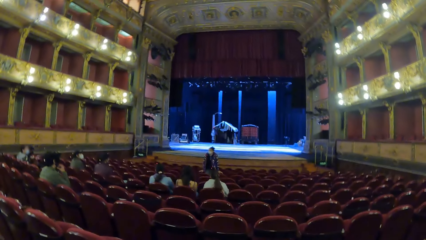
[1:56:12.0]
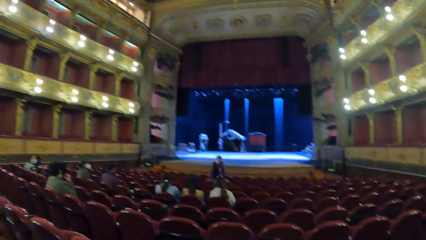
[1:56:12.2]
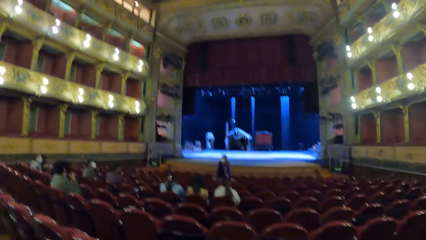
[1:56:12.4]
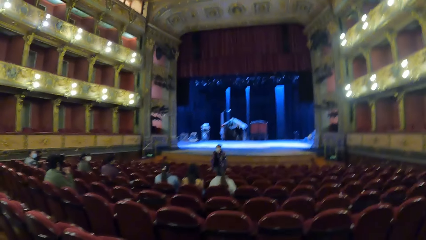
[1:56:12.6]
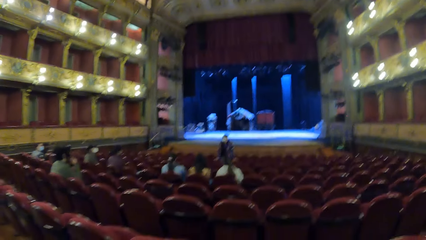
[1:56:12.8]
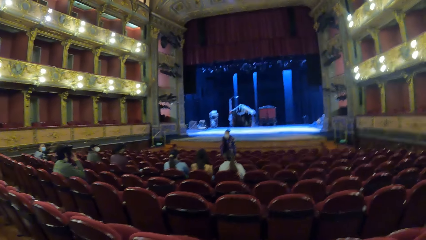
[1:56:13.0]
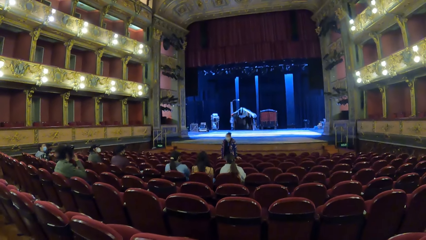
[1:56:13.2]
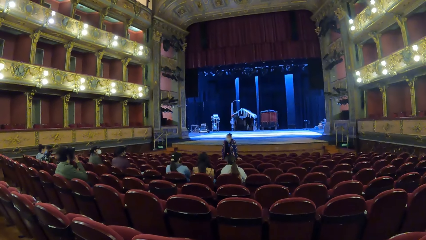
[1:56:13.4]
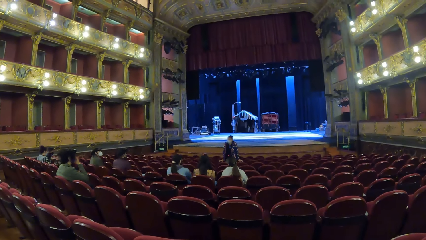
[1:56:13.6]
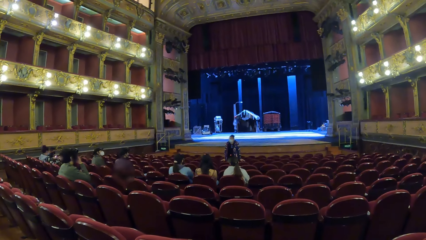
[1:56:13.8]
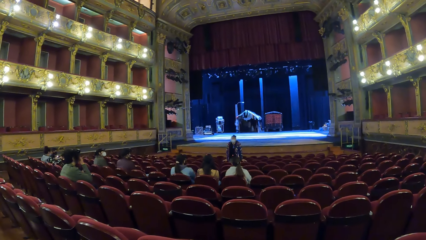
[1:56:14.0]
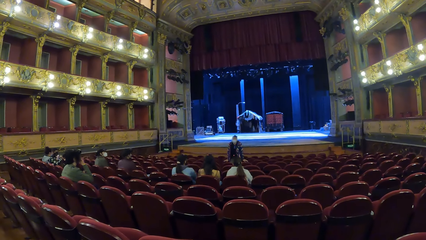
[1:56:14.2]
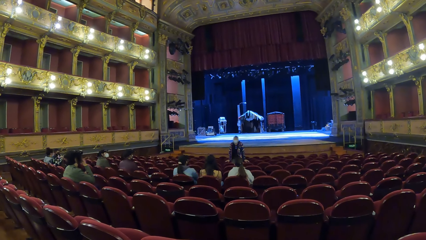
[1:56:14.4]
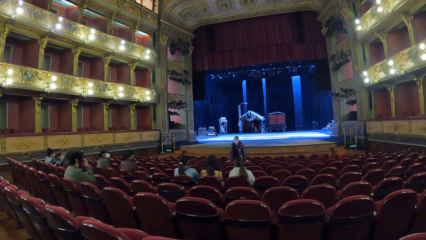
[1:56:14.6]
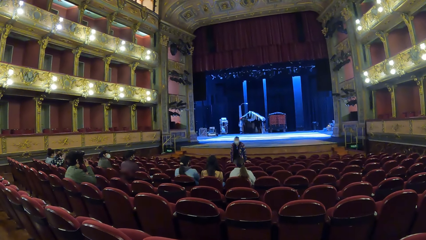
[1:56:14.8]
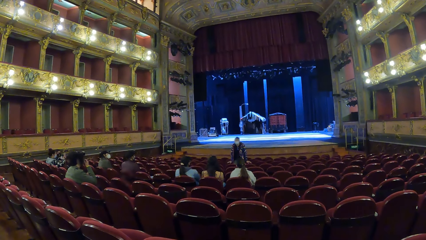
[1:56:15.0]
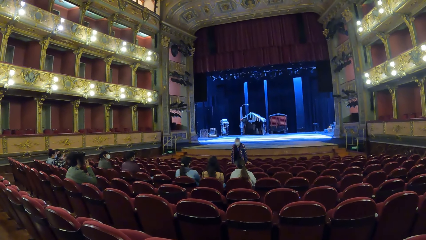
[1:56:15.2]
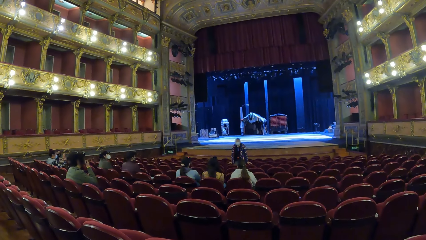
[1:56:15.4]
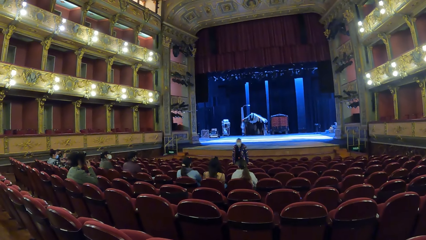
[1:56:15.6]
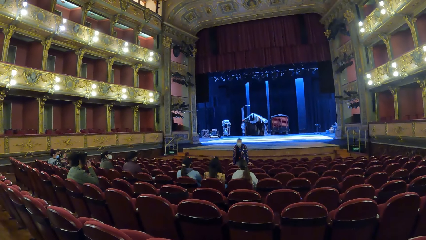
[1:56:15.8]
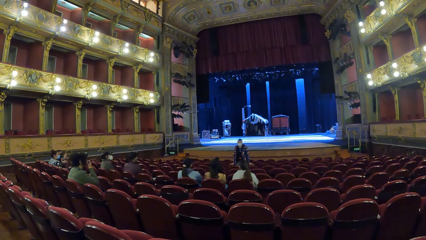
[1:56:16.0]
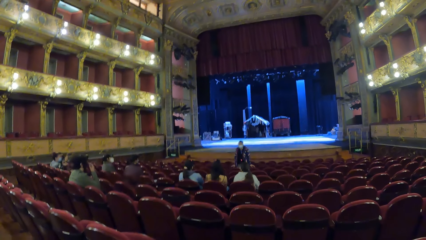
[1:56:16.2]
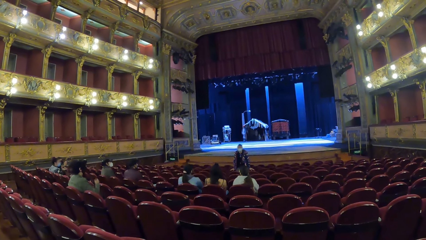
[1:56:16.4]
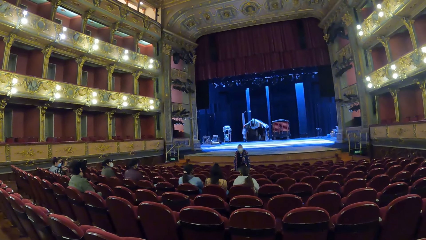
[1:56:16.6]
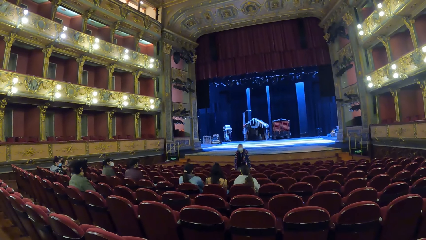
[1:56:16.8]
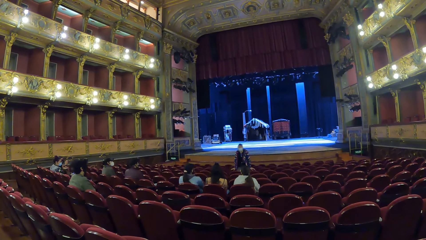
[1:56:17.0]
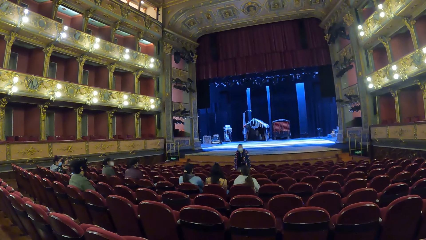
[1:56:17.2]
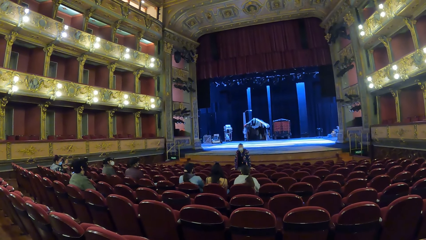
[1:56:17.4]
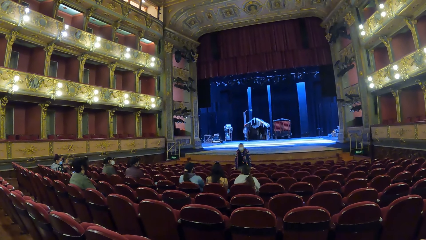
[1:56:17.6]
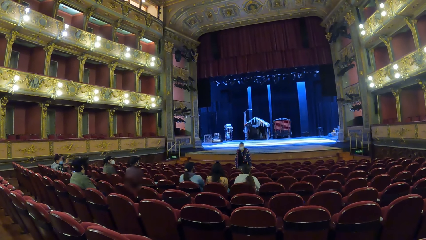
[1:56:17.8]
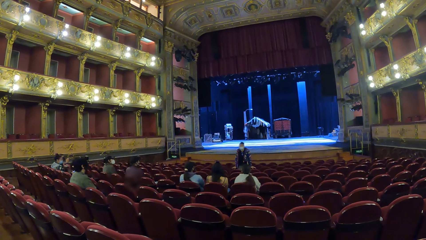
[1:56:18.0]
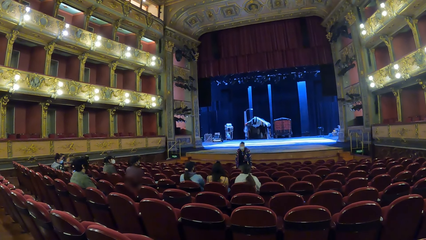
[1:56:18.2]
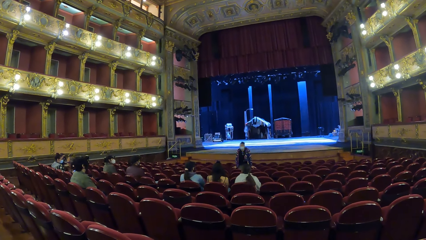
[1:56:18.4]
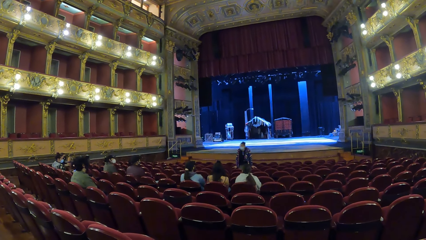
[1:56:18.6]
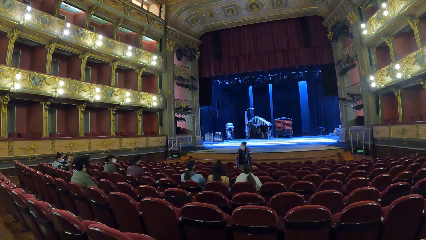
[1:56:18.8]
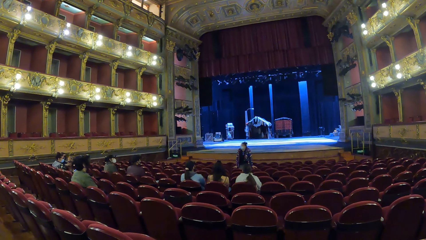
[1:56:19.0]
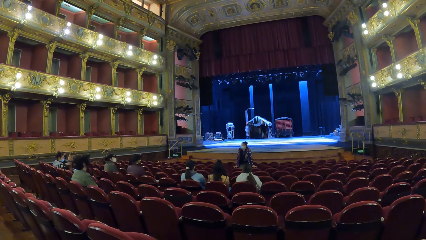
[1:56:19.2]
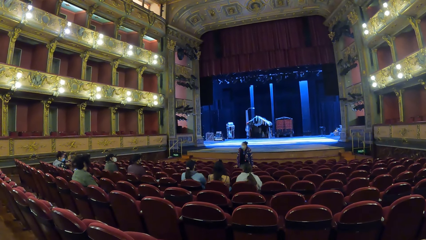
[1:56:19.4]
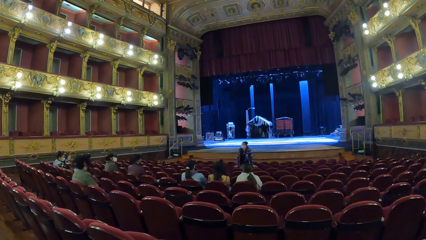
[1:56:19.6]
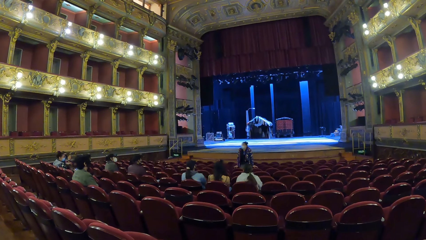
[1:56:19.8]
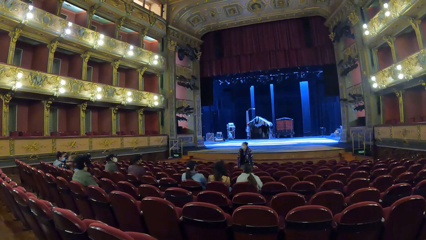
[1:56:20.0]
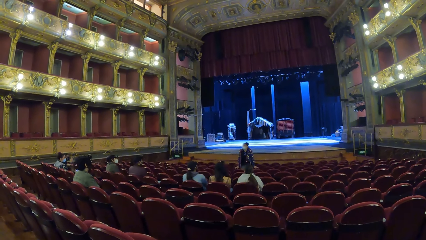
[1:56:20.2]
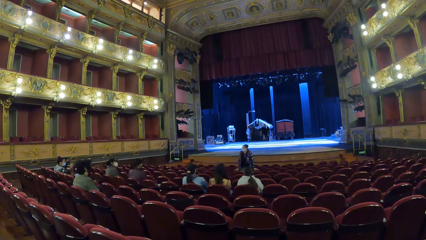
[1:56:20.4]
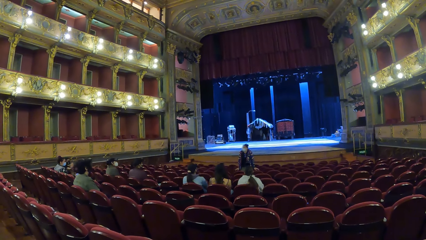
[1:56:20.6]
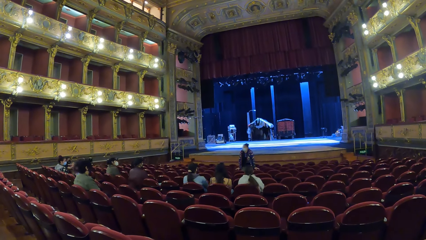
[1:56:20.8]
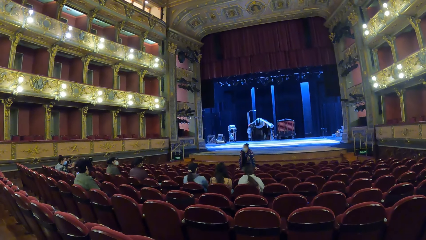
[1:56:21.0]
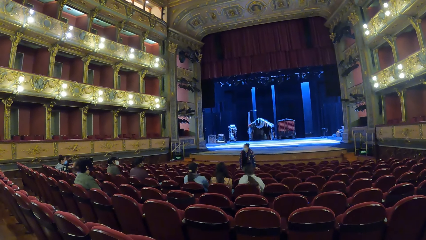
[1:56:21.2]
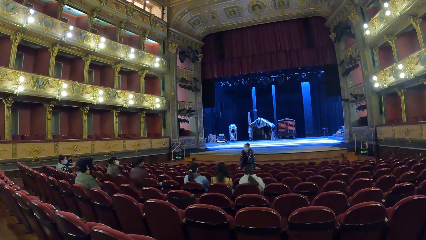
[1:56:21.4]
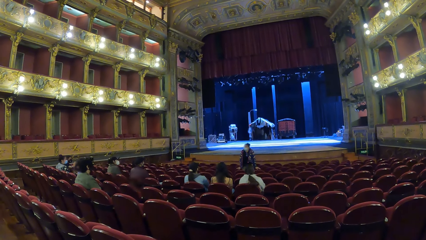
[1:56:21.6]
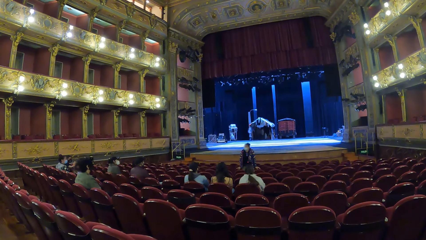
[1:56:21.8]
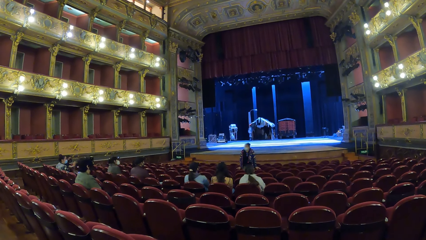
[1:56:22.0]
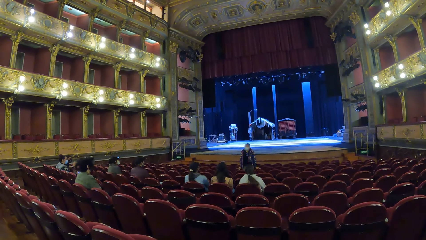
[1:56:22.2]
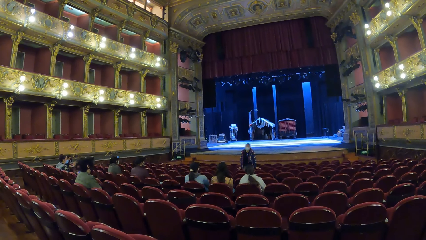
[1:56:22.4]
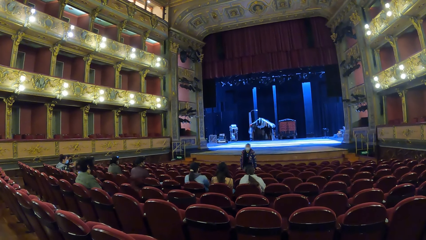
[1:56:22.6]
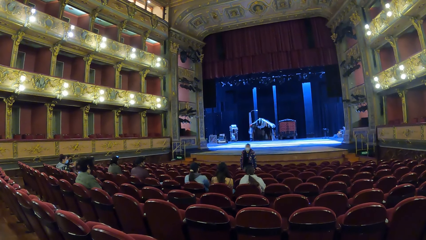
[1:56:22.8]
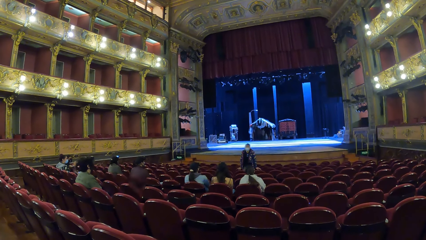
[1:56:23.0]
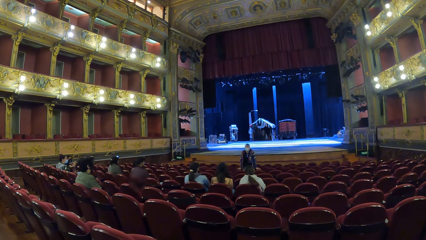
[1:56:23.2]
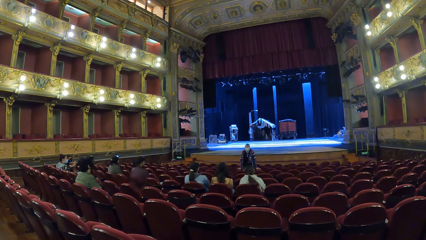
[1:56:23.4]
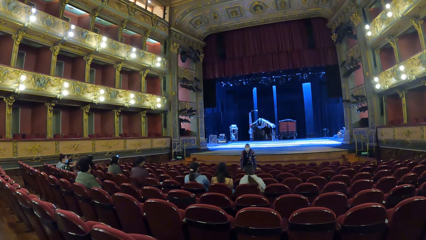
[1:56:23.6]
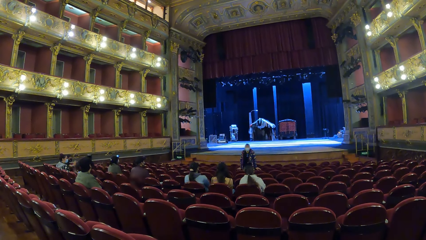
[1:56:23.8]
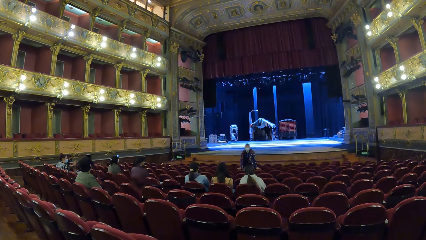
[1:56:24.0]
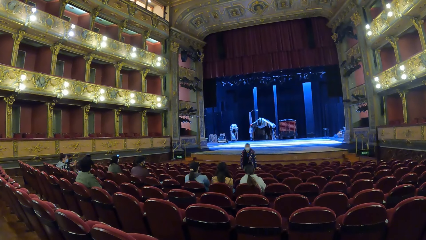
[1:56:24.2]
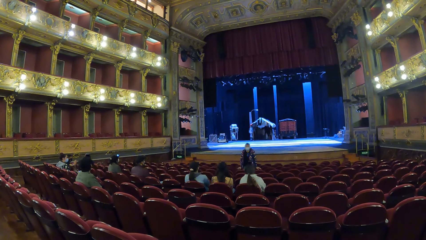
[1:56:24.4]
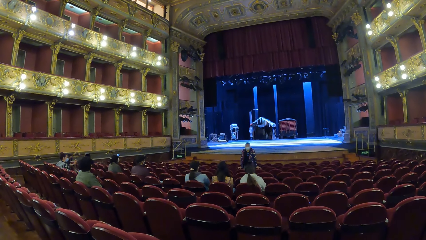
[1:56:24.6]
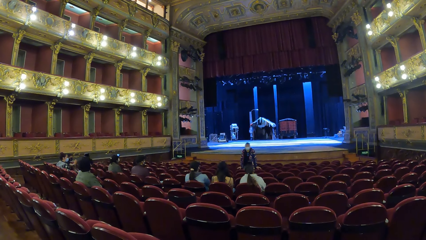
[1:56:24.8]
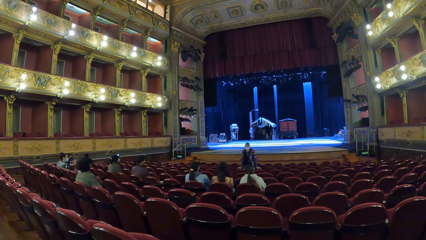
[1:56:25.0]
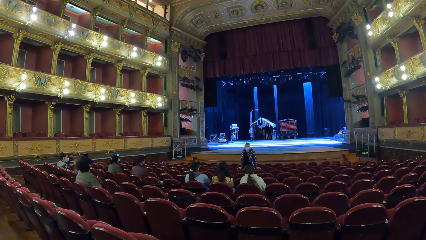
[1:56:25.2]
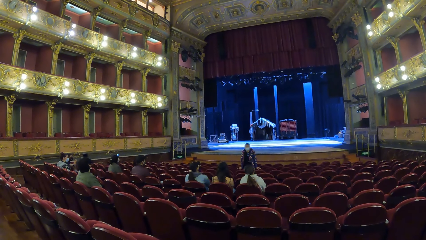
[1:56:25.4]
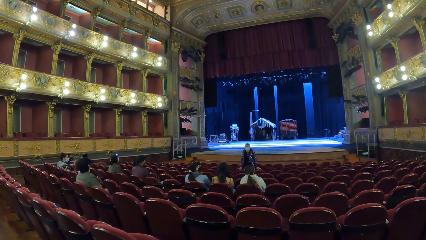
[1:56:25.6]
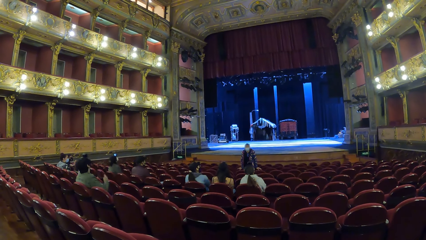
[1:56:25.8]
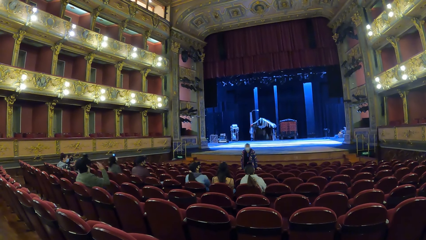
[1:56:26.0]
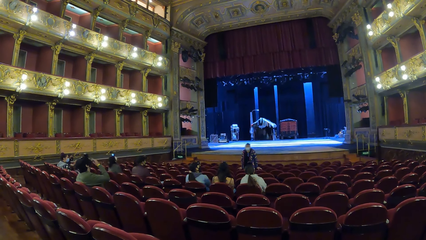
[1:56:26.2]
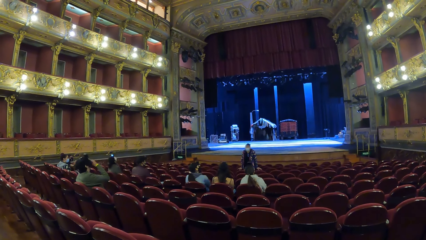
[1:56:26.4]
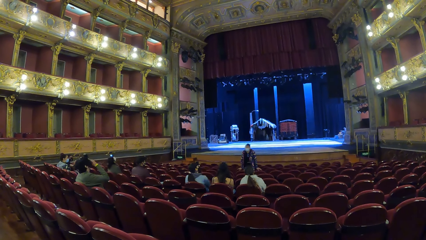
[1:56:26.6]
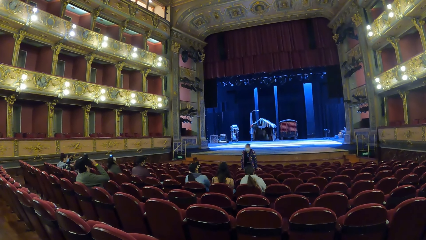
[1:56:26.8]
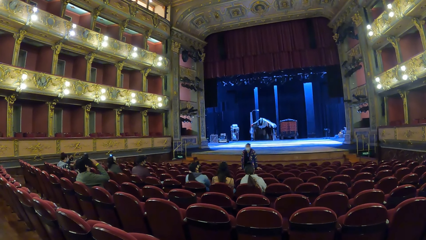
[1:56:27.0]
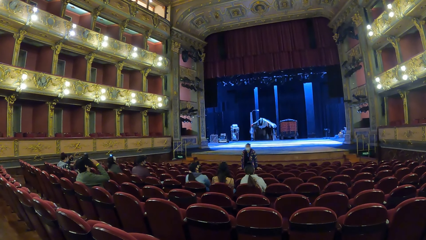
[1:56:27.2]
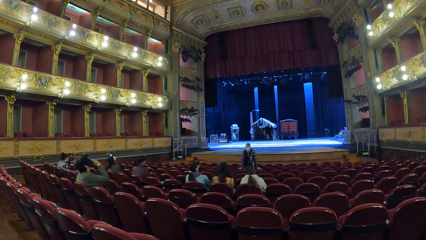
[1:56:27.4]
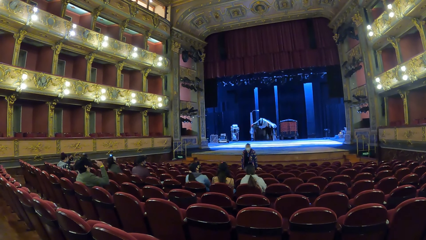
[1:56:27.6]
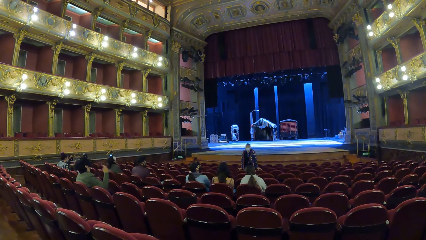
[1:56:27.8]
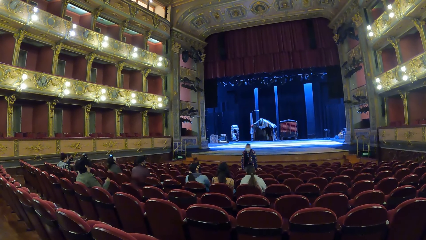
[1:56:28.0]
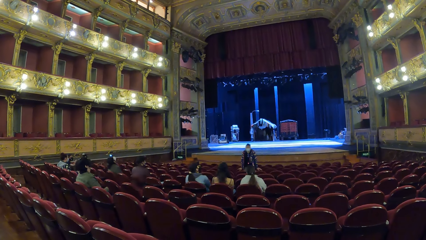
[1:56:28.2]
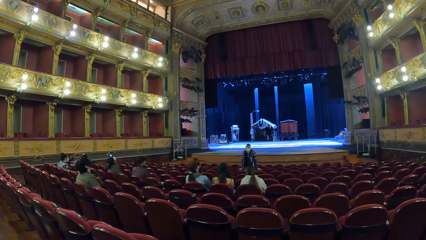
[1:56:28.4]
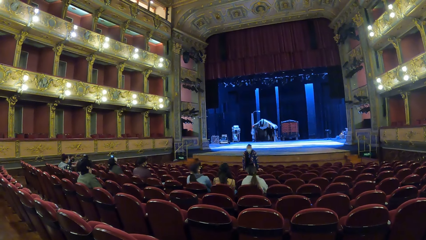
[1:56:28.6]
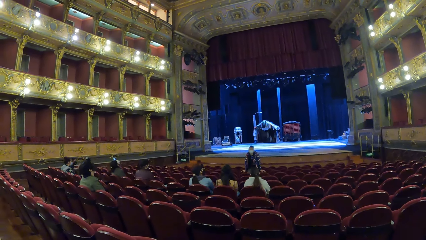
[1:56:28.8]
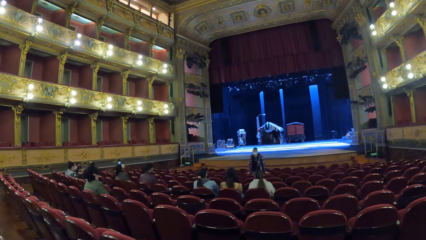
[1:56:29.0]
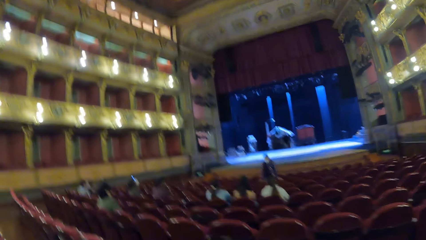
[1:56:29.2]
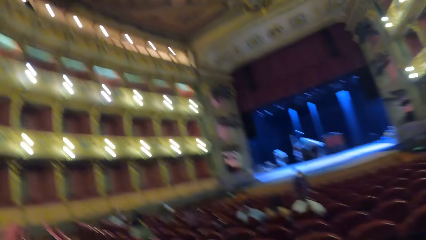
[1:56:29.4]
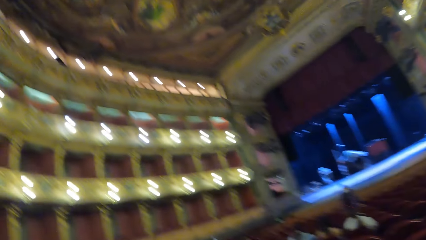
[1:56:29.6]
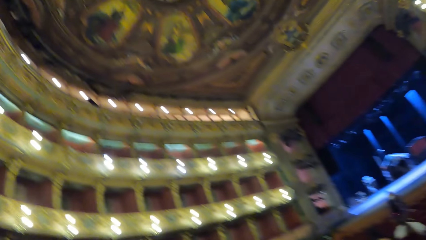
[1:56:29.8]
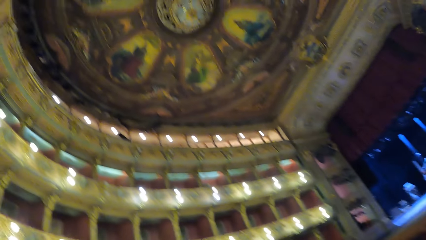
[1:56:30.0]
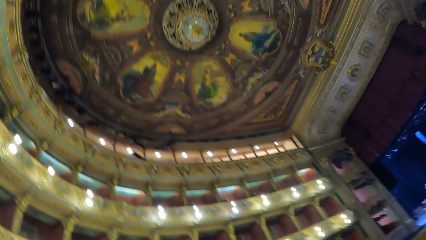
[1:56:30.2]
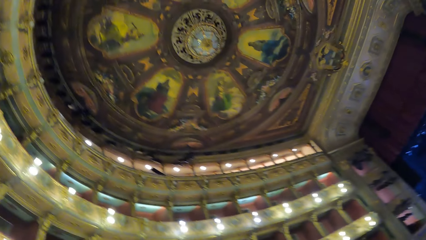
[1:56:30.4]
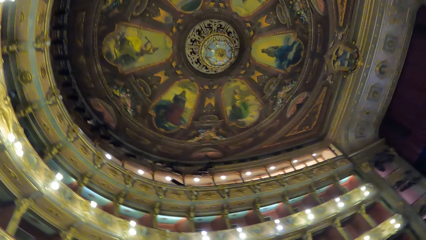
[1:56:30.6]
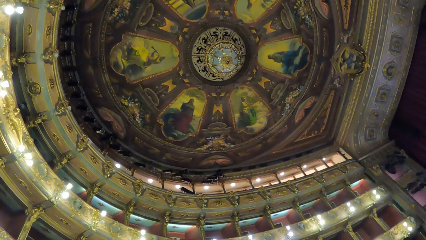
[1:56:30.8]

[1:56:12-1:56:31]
A person moves the hand to the face and moves the hand down. A woman interacts with a man. Another person moves the hand from the face. Another man touches his face with his right hand. He moves the hand from the face.
